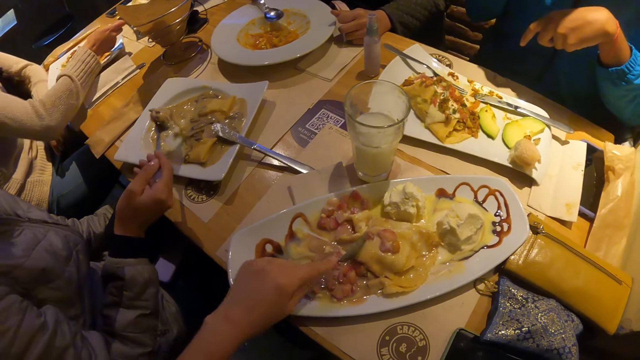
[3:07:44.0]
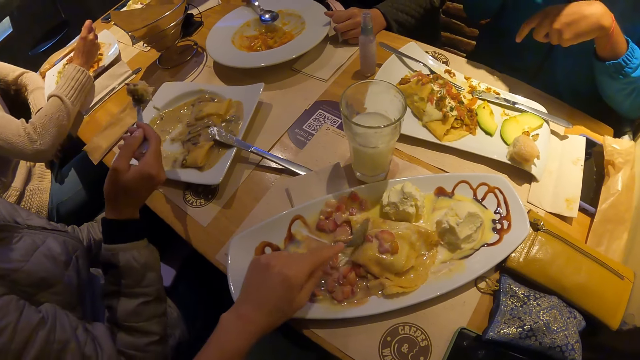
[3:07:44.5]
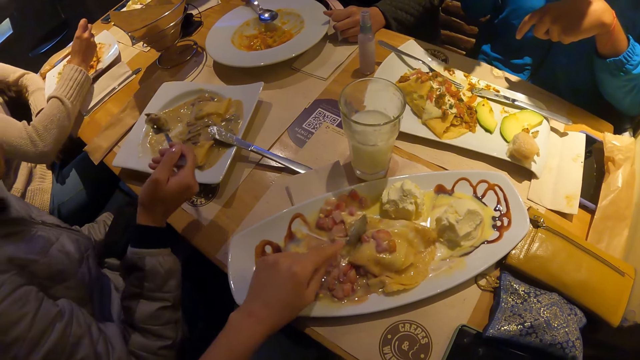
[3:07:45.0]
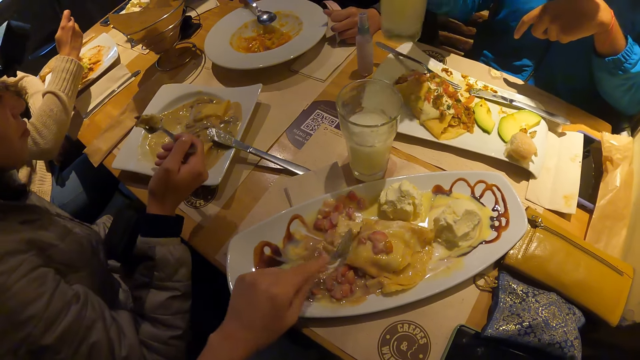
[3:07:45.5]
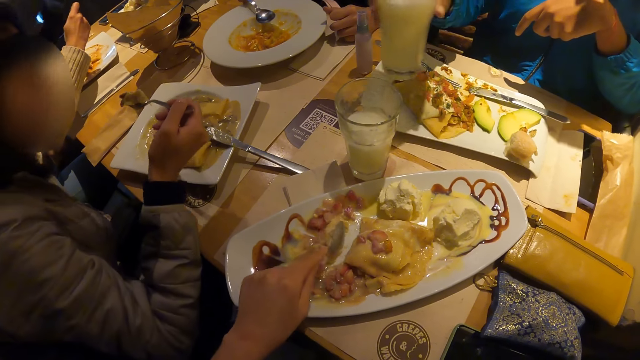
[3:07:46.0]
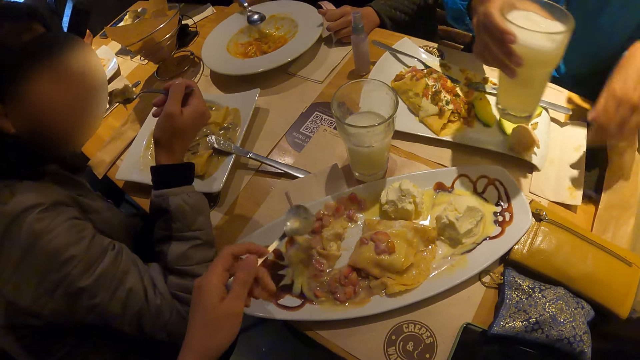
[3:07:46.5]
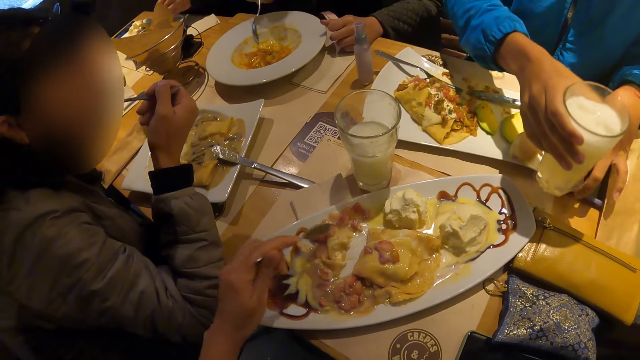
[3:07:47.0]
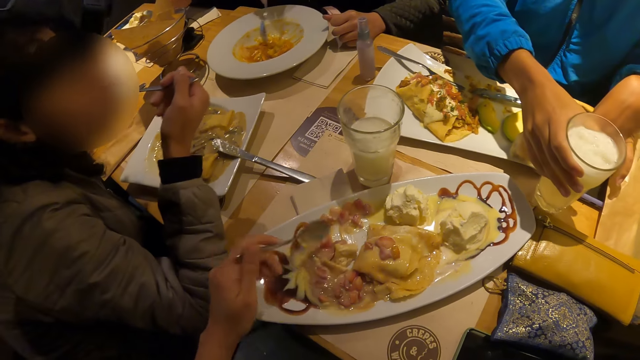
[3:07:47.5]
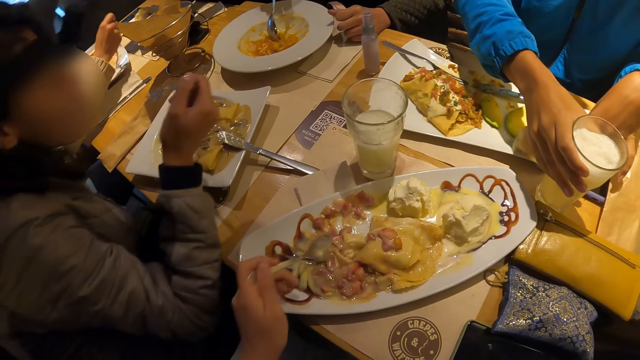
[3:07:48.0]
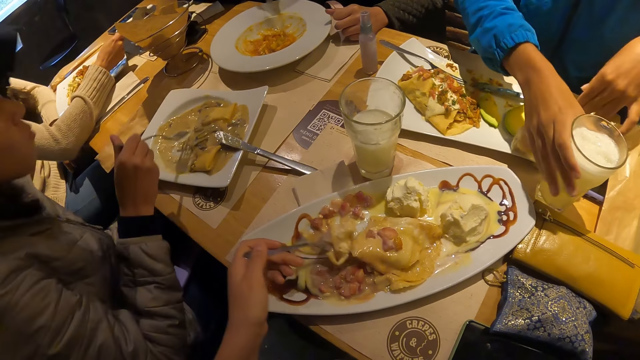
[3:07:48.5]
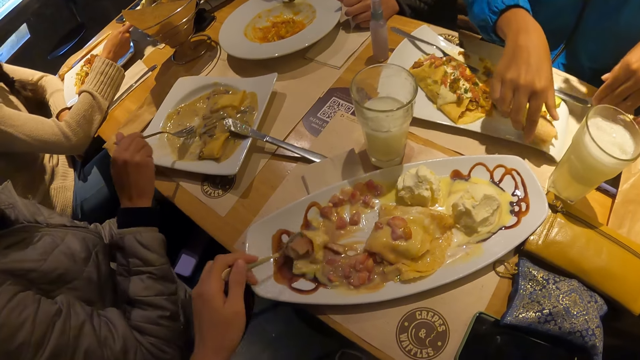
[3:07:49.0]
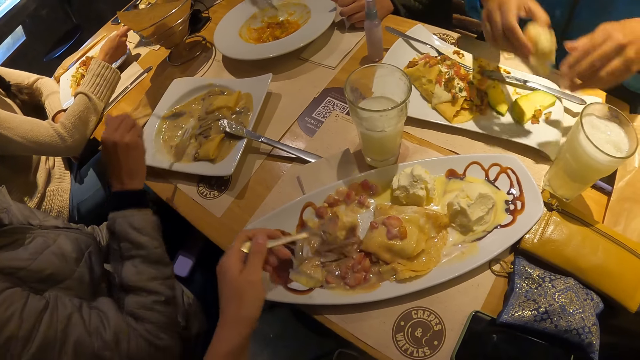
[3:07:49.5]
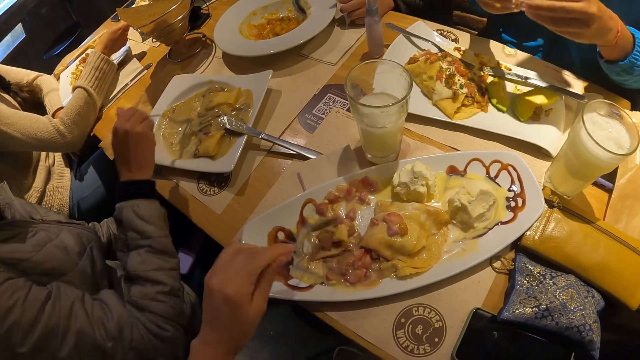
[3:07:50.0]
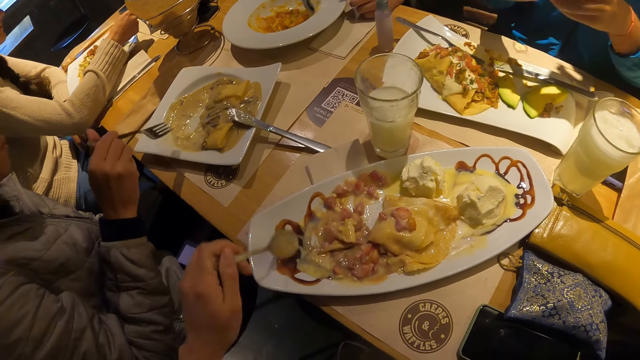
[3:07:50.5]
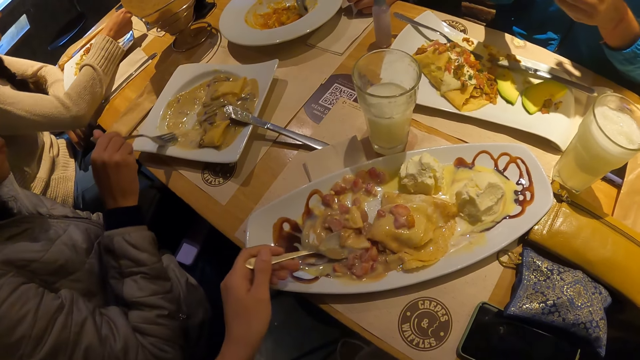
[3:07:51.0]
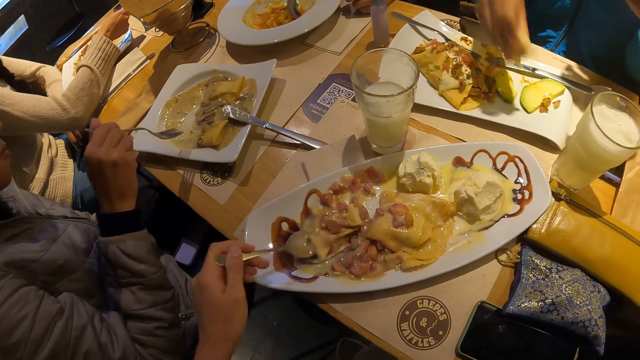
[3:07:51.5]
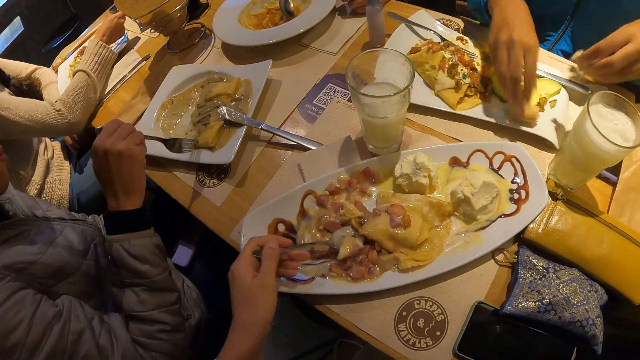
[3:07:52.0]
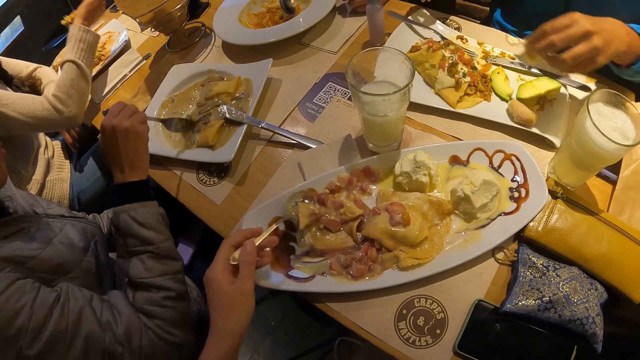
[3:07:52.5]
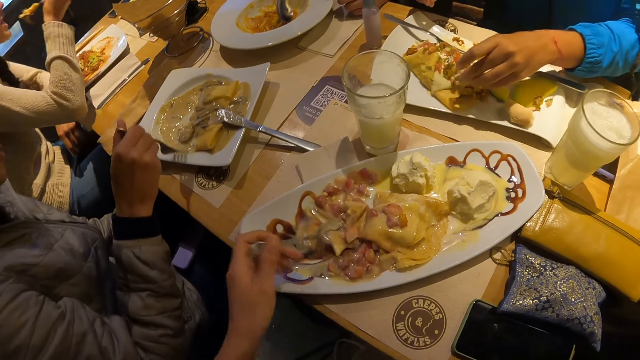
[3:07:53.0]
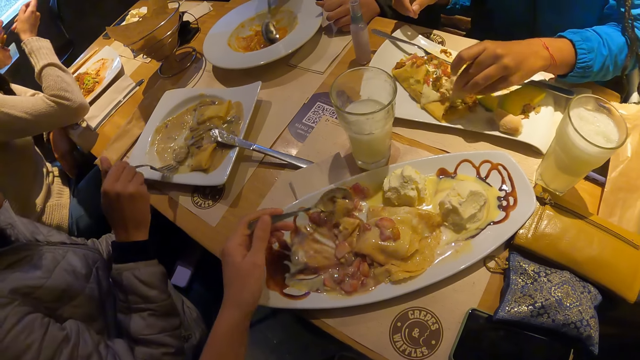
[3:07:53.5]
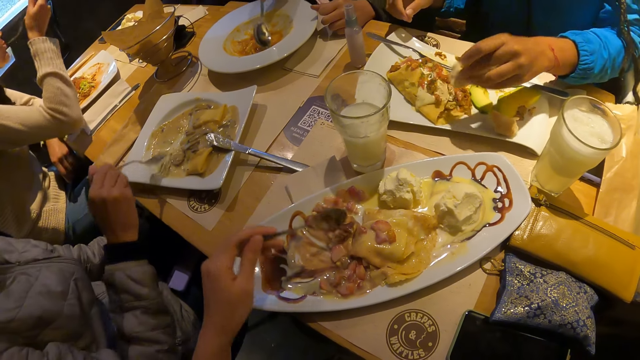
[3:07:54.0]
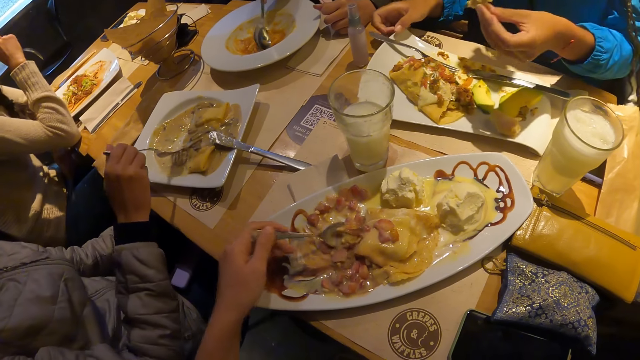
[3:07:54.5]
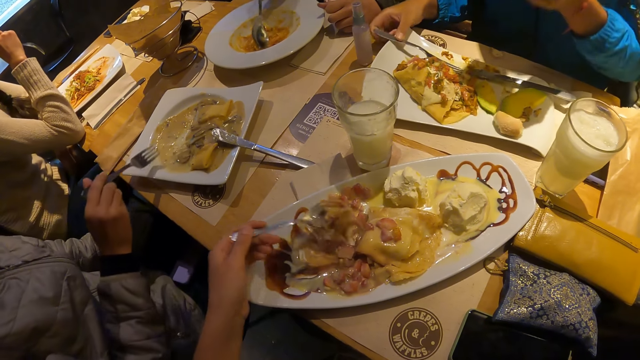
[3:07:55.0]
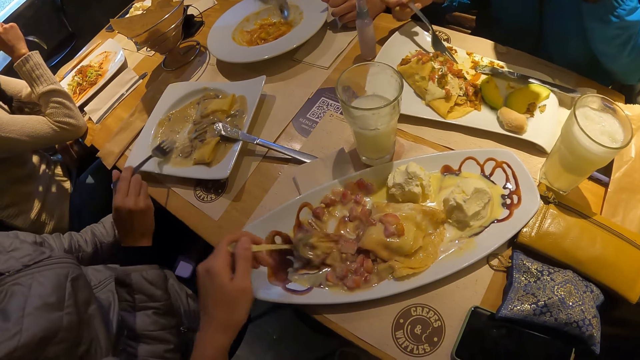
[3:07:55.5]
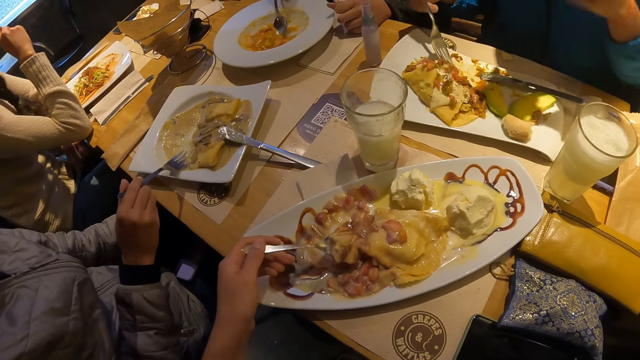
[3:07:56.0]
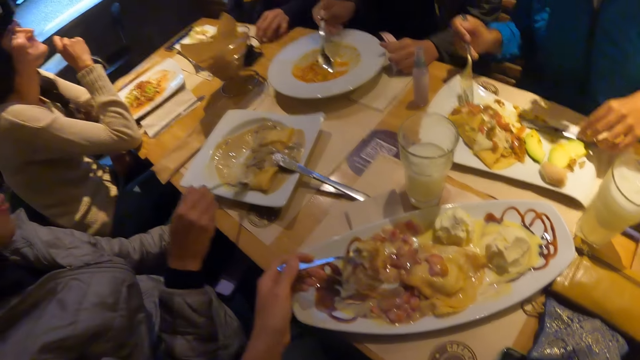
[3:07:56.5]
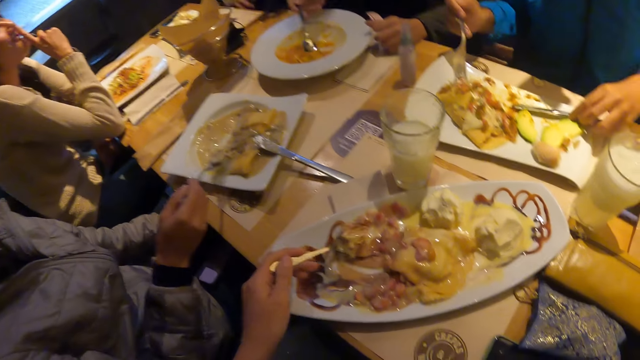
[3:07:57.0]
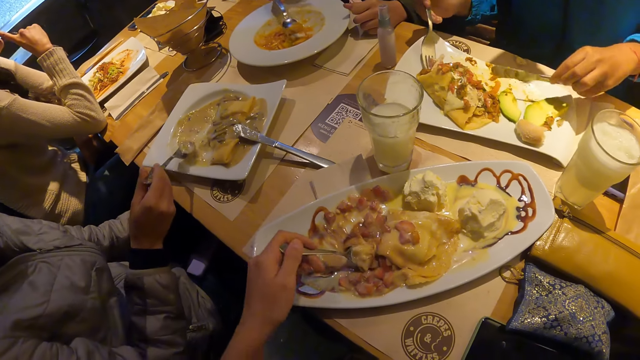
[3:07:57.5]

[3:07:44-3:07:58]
The man lifts the food to his mouth with a fork in his right hand. The woman drops the cup on the table with her right hand. The camera wearer takes the food from the plate with a spoon in his left hand. The woman picks bread from her plate with her right hand. The woman divides the bread with both hands. The camera wearer drops the food on the spoon in his left hand back on the plate. He takes the food from the plate with the spoon in his left hand. The woman drops the bread on her plate with her right hand. The woman dips the bread in her left hand in the sauce on her plate. The woman lifts the bread to her mouth in her right hand. The woman lifts the fork from the plate with her right hand. The man takes the food from the plate with the fork in his right hand. The woman lifts the knife from the plate with her left hand.

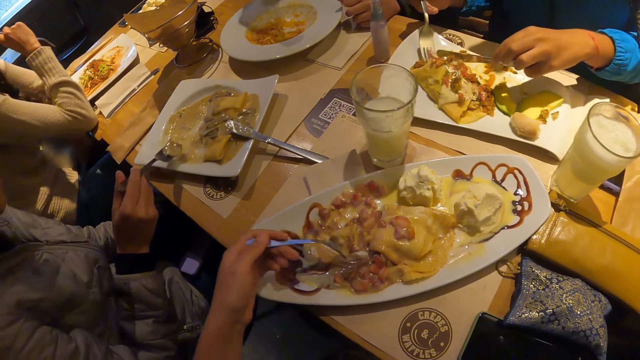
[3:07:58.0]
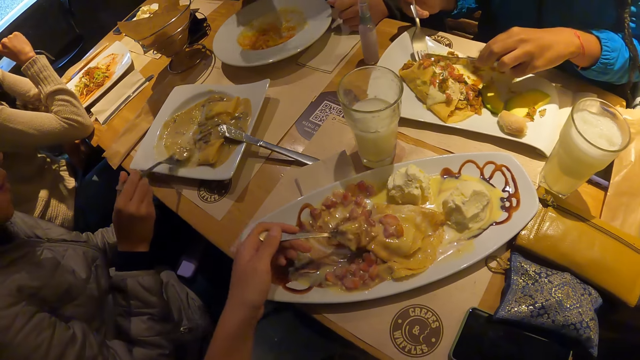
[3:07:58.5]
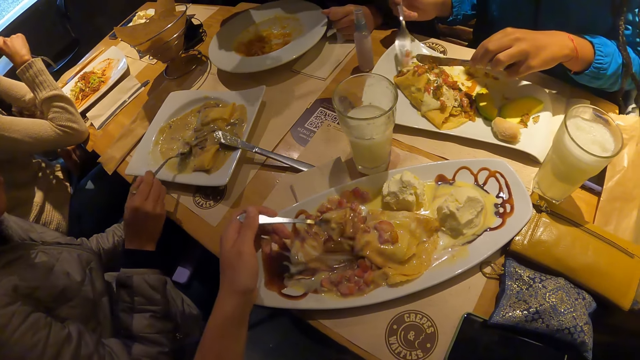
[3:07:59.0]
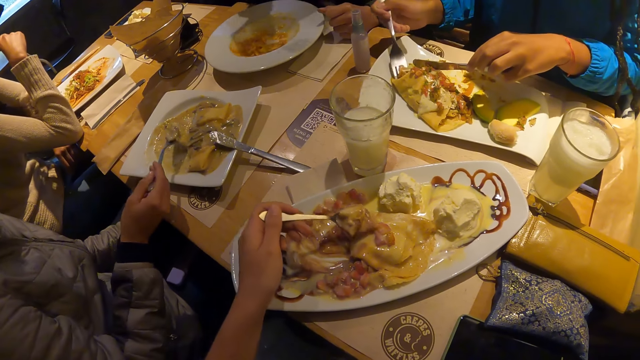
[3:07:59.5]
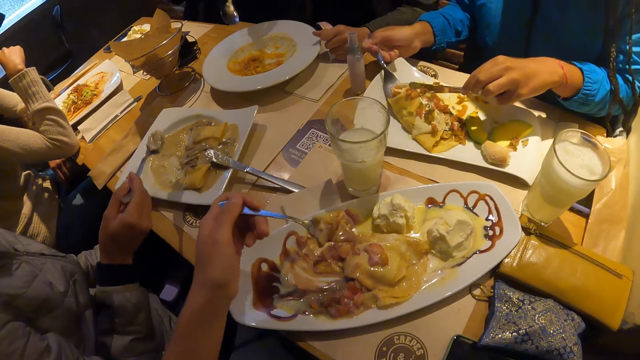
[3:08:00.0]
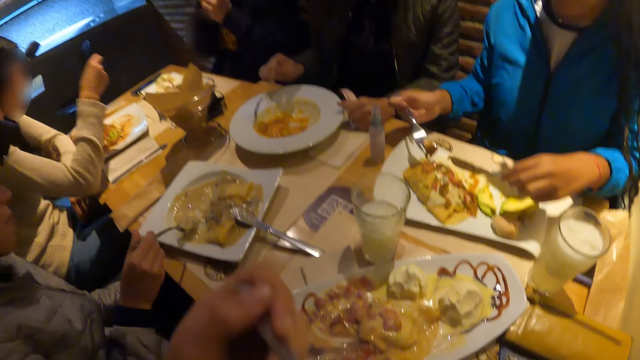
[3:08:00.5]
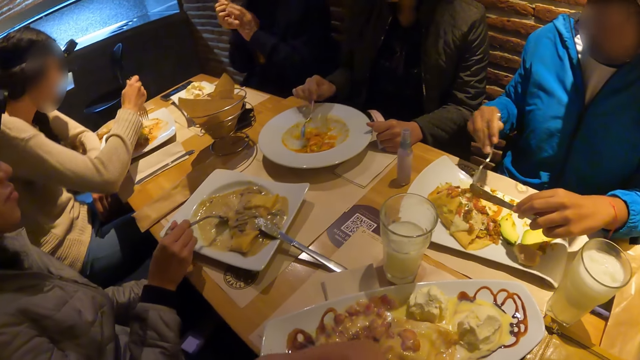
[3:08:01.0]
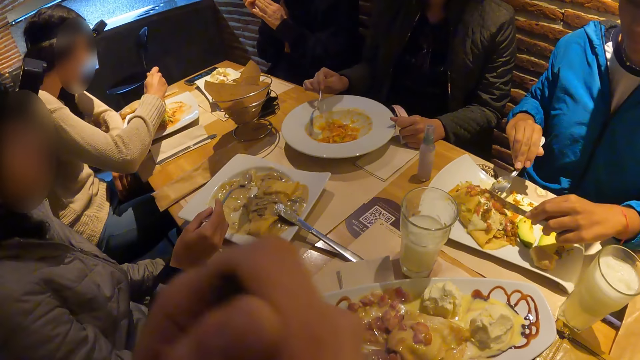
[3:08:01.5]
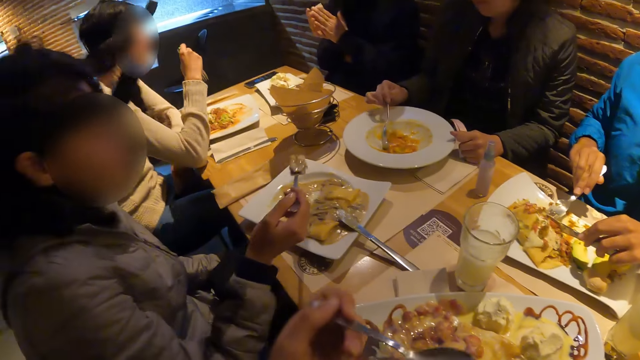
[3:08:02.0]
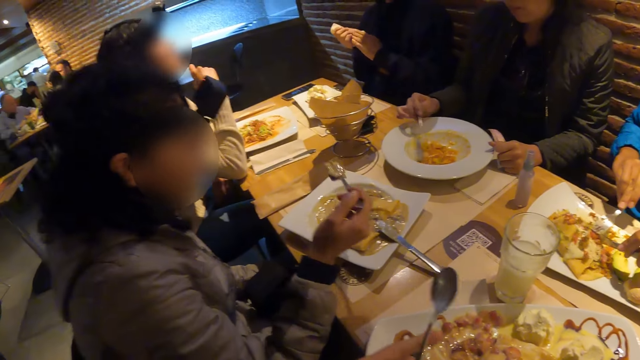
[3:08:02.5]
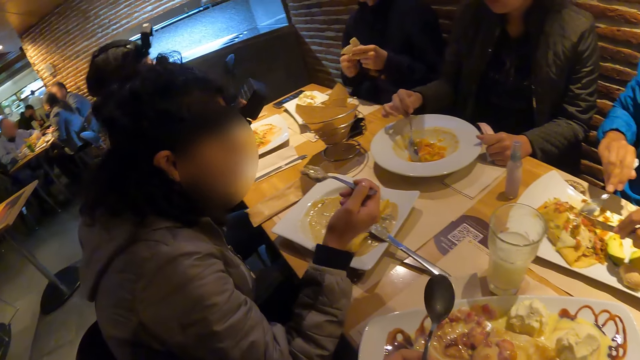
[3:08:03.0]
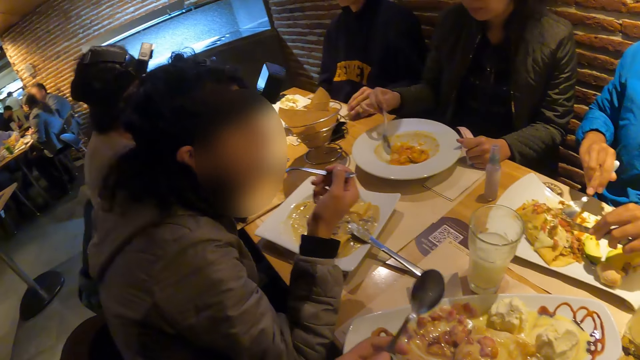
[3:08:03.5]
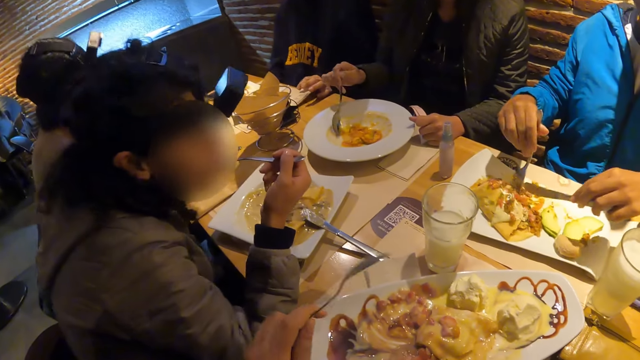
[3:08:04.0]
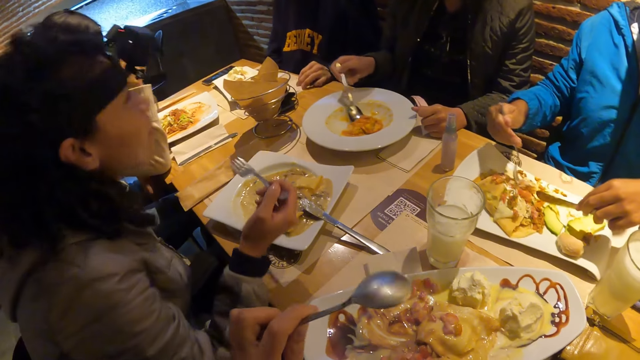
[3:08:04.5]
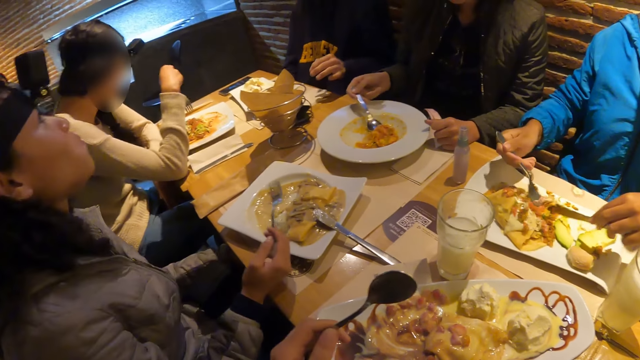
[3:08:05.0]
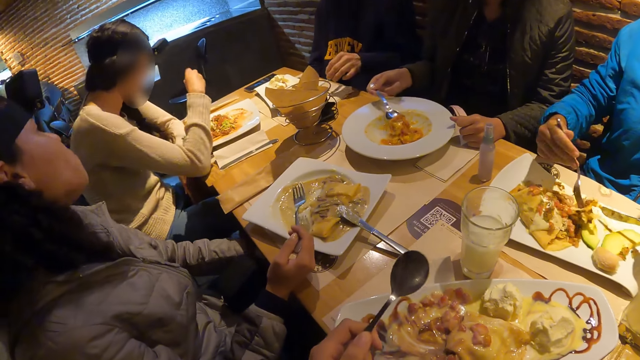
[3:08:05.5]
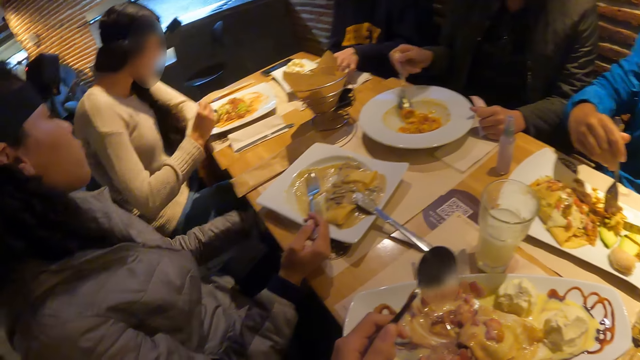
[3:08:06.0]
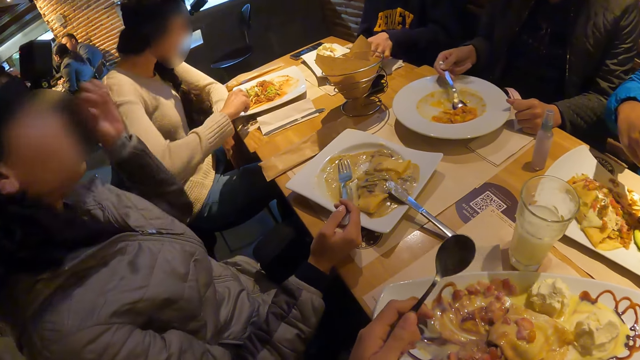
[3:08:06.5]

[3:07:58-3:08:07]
The woman takes the food from the plate with the cutlery in both hands. The camera wearer lifts the food to his mouth with a spoon in his left hand. The man lifts the food to his mouth with a fork in his right hand. The camera wearer looks around. Another man drops the napkin on the table with his left hand. The camera wearer scoops the food.
